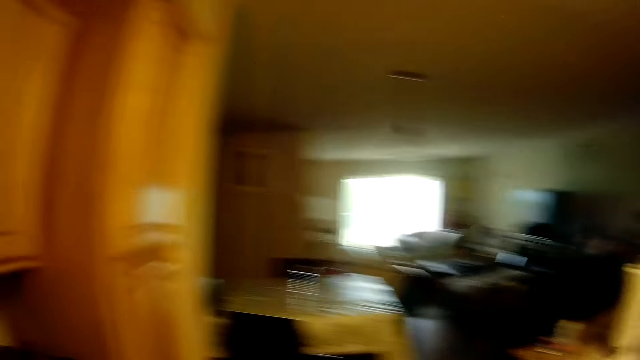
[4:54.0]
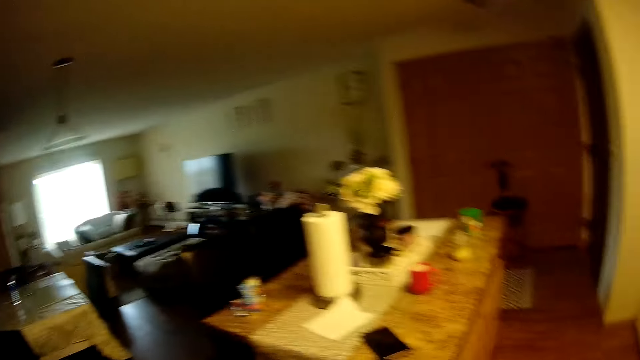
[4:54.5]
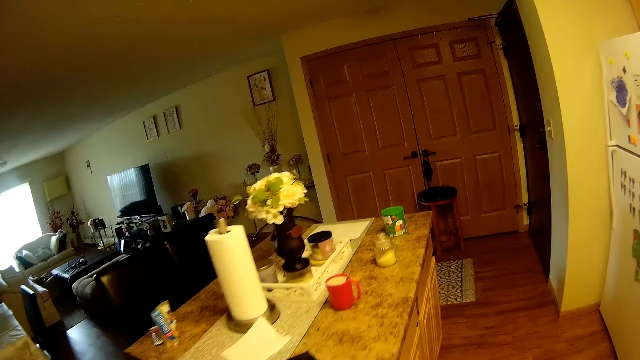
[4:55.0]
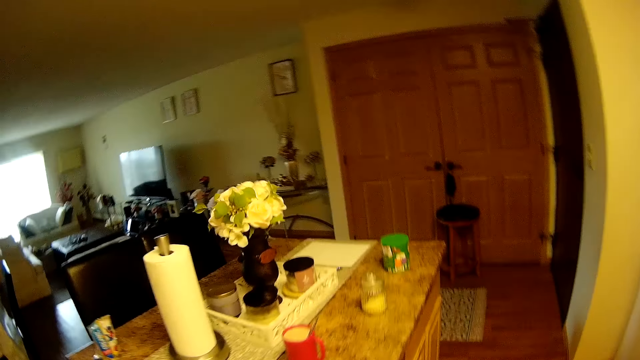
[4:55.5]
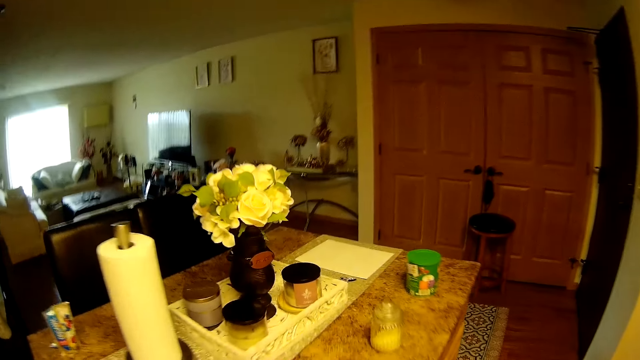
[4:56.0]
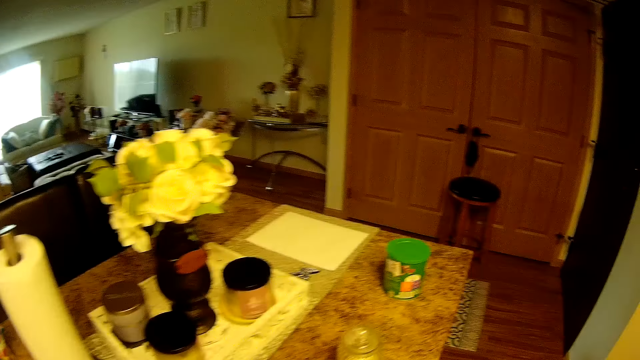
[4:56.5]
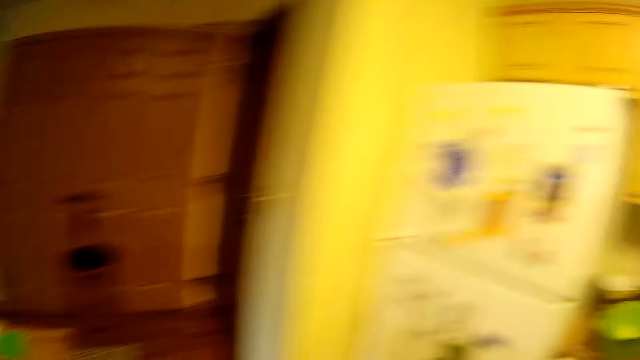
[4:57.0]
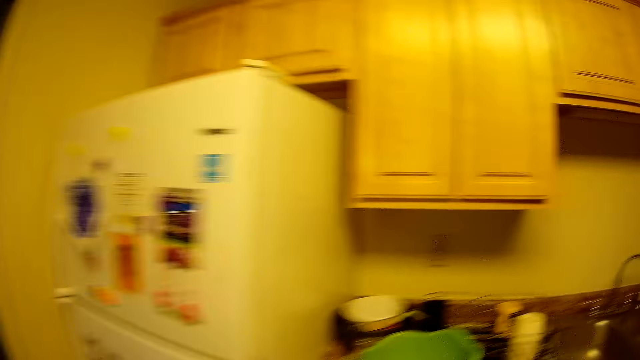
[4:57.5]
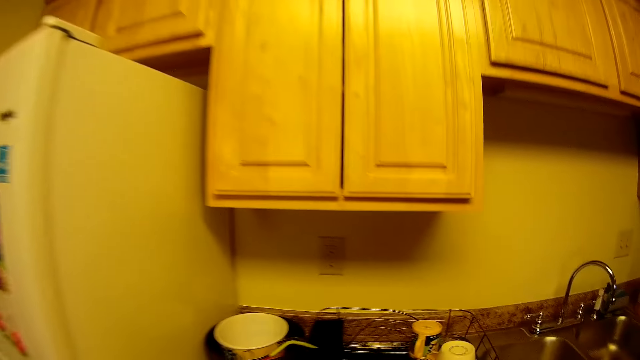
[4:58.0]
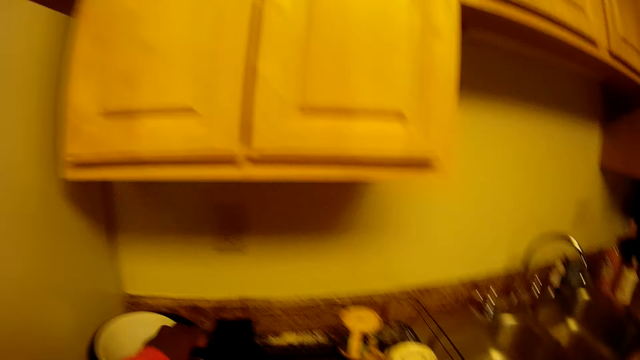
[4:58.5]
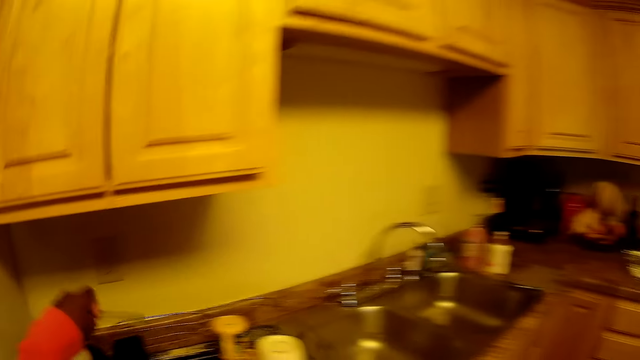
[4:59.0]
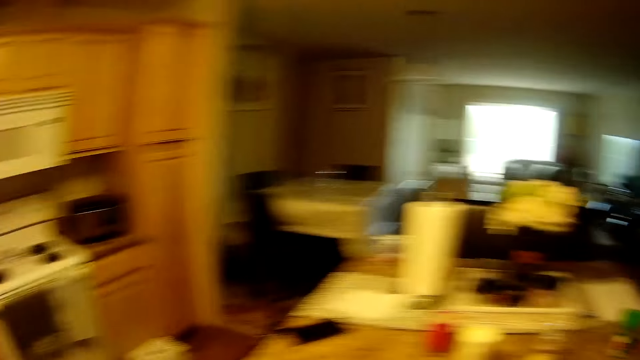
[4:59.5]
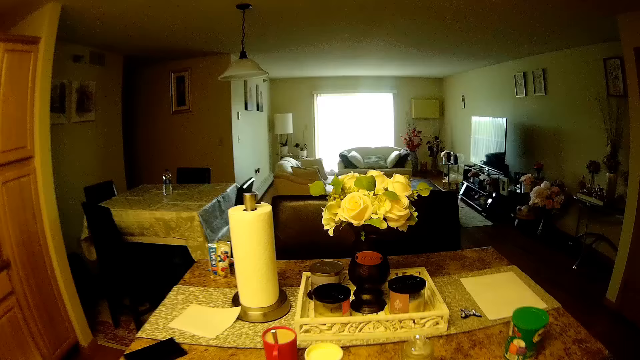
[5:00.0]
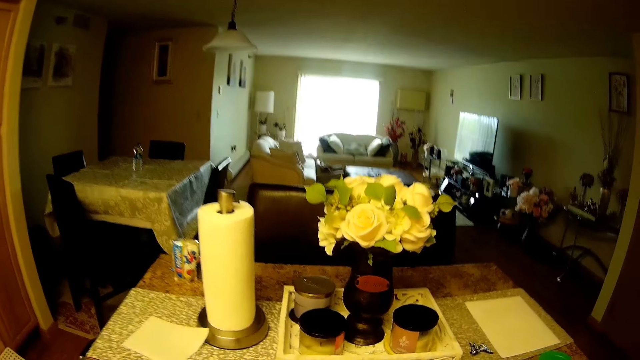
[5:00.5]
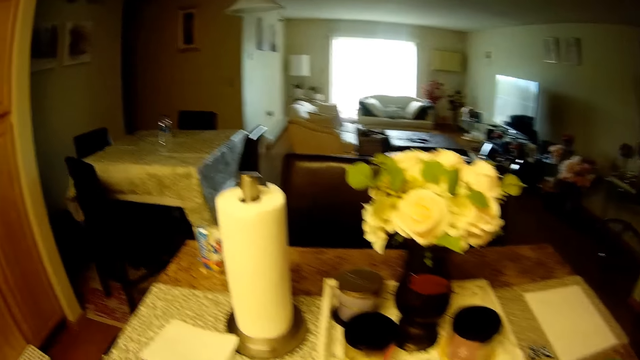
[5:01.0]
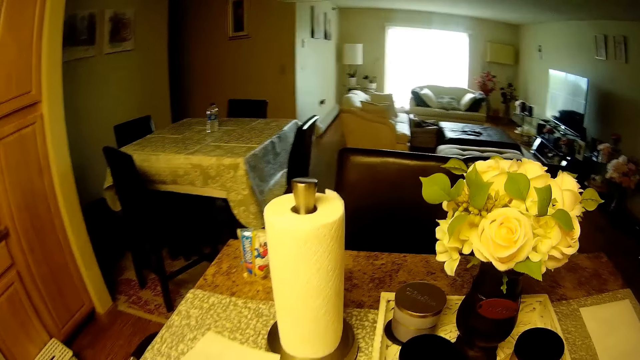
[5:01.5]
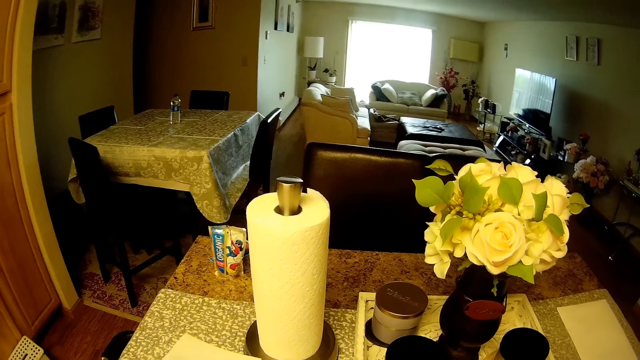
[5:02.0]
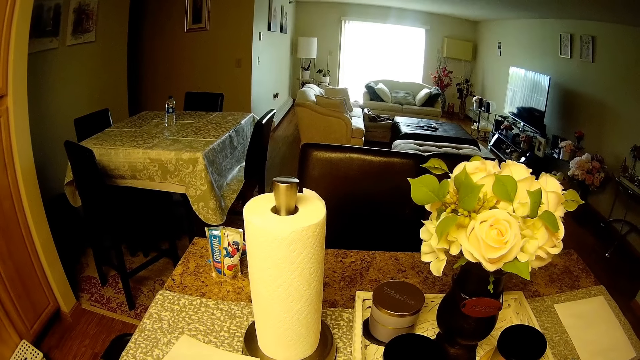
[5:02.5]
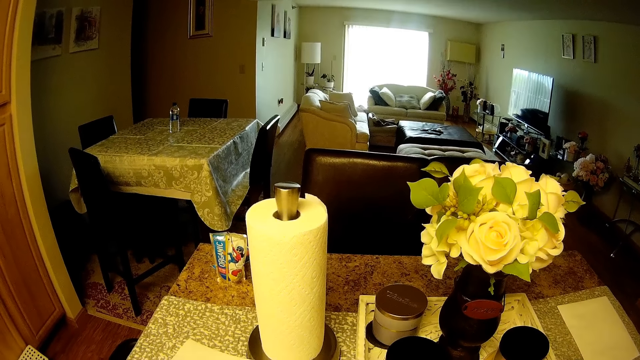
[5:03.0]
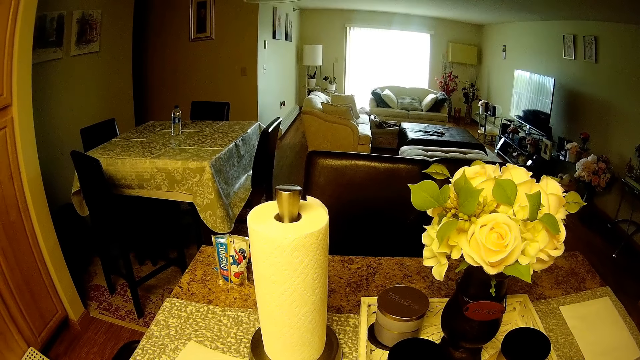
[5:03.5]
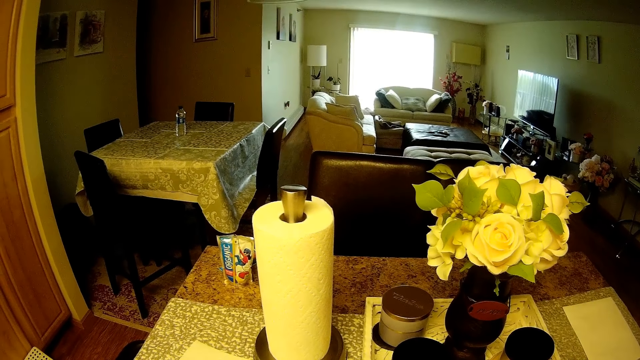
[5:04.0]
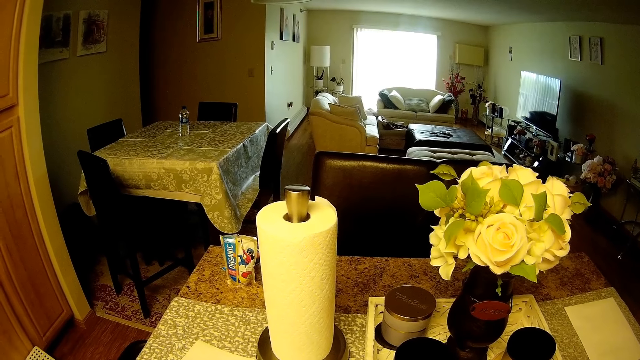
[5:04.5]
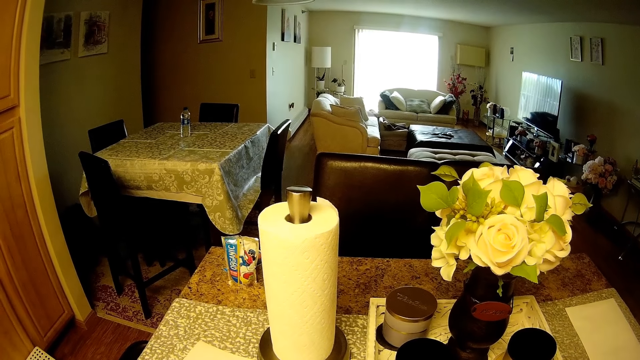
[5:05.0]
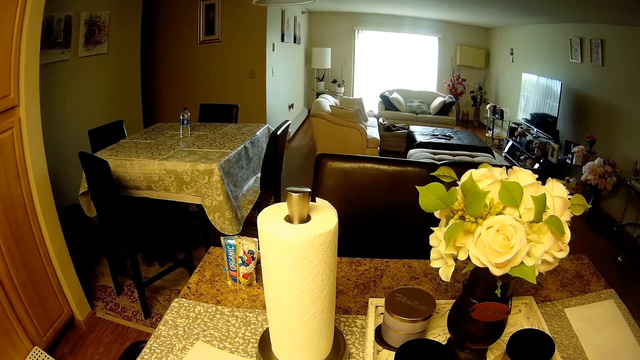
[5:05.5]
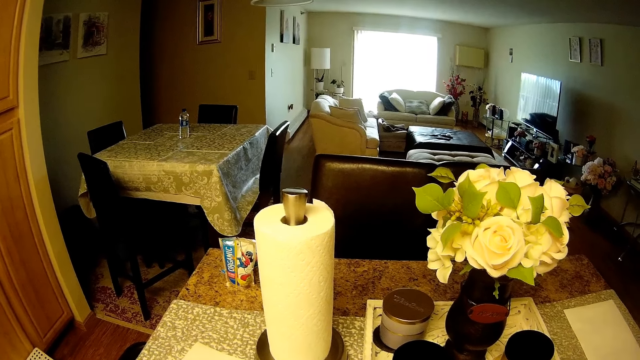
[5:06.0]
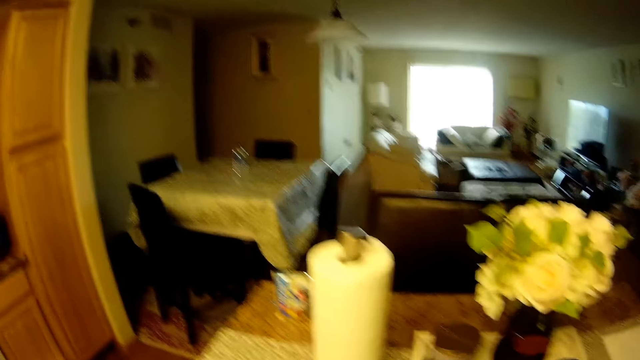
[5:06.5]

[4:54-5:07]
The camera wearer walks away from the microwave and walks towards the cabinet in the kitchen. She picks up a spoon from a dish drainer with her left hand. She whisks something.

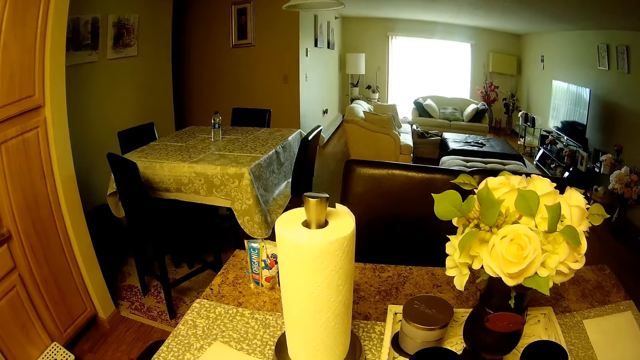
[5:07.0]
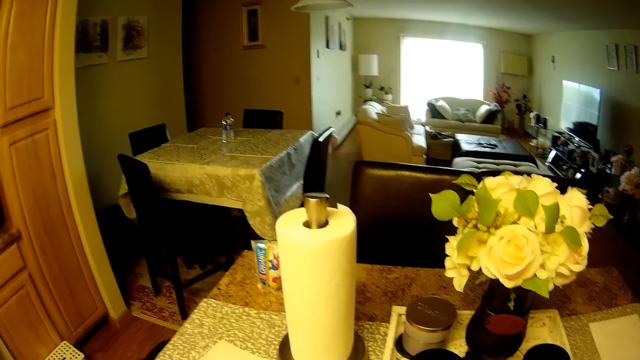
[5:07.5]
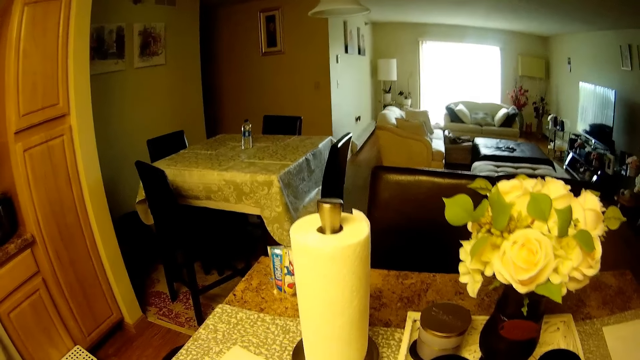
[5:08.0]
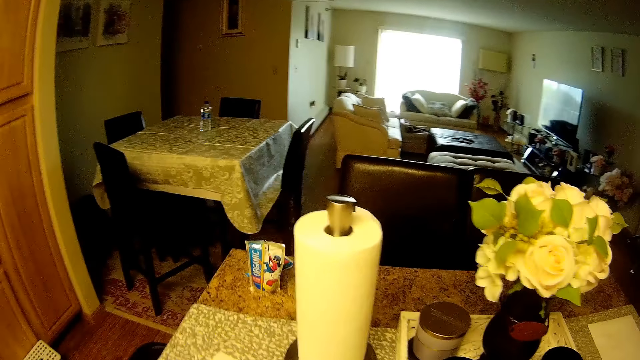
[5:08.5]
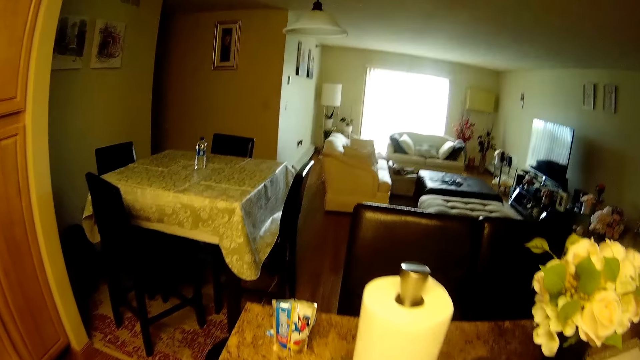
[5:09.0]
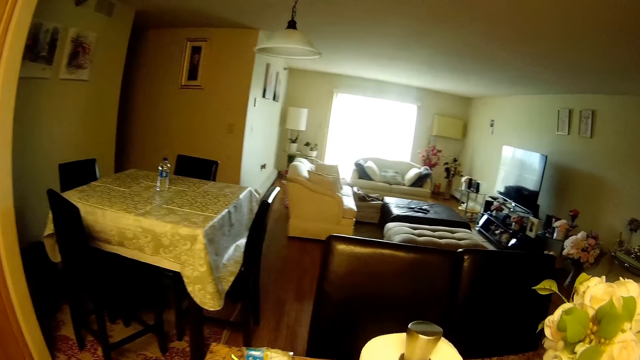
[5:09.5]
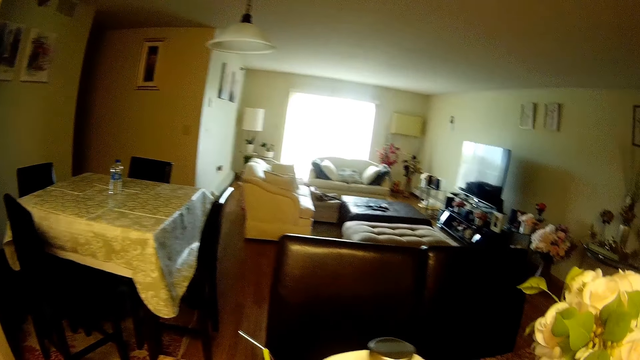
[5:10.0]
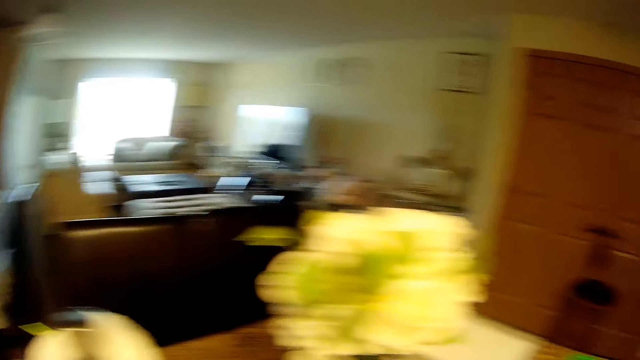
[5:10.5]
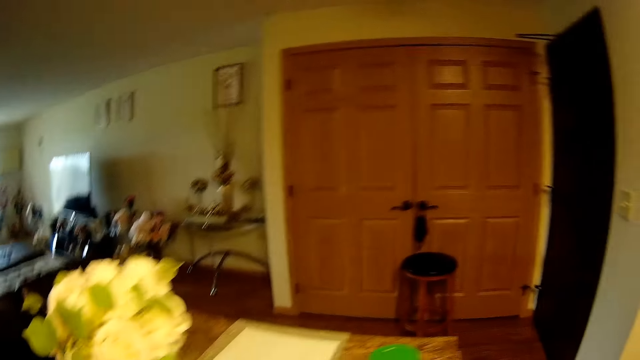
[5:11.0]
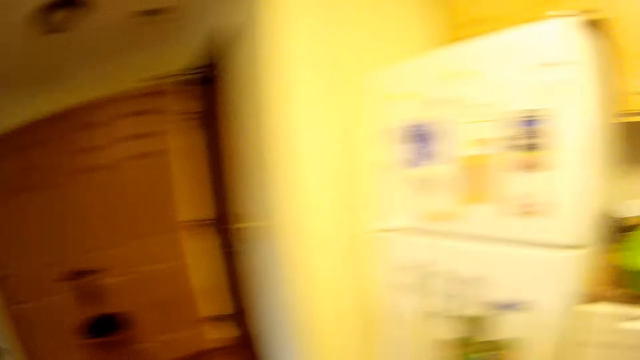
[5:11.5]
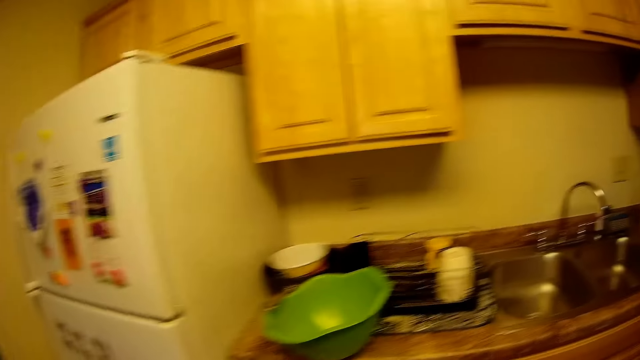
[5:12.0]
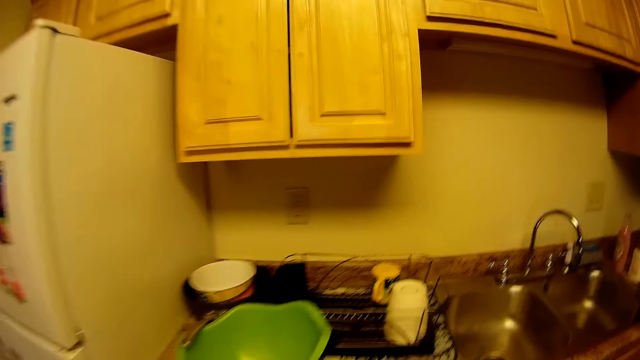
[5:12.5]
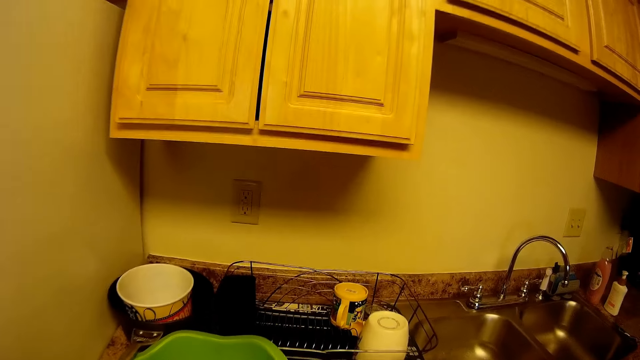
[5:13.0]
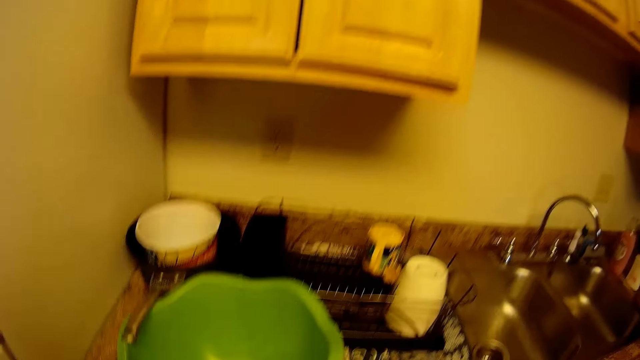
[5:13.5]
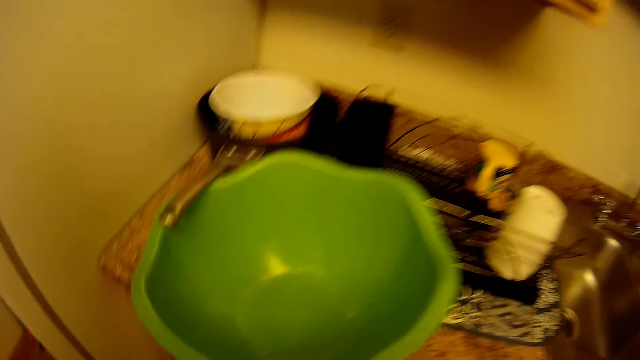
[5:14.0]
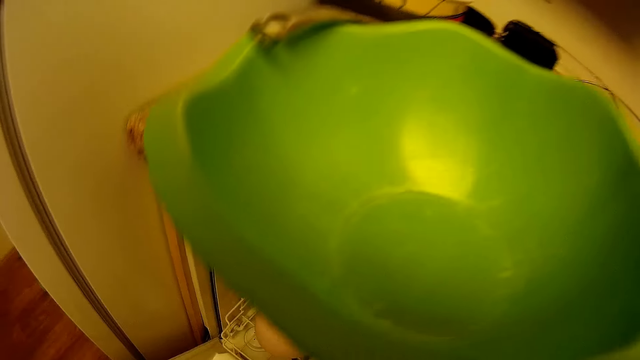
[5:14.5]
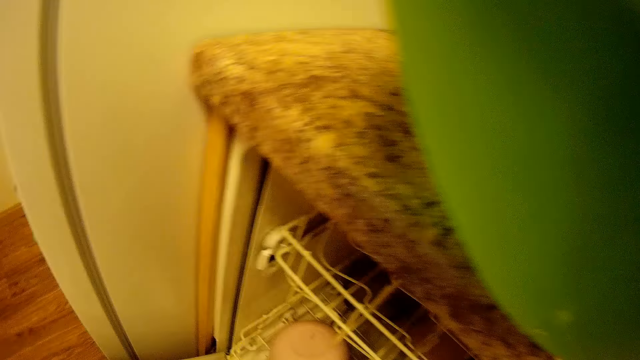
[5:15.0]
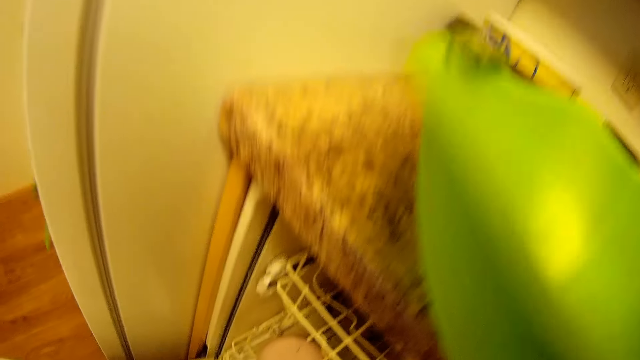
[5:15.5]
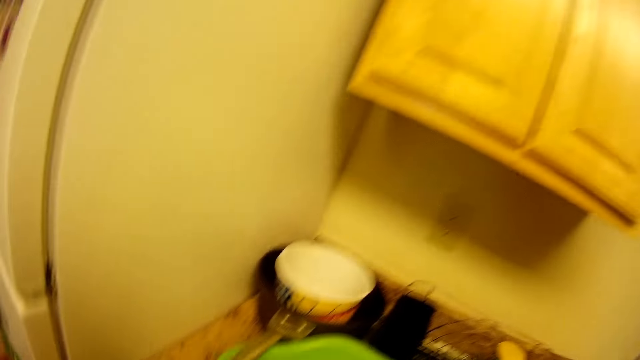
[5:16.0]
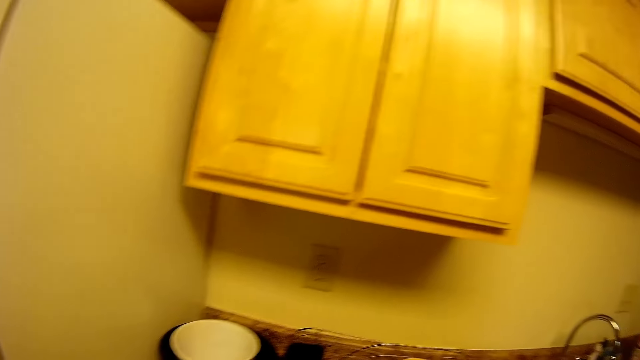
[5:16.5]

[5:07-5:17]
The camera wearer looks around. They move around.
